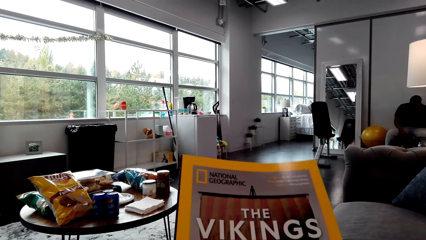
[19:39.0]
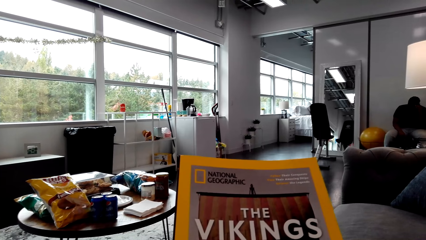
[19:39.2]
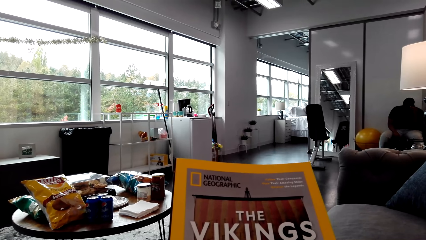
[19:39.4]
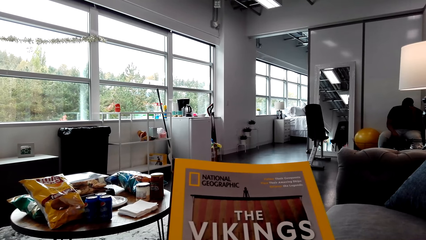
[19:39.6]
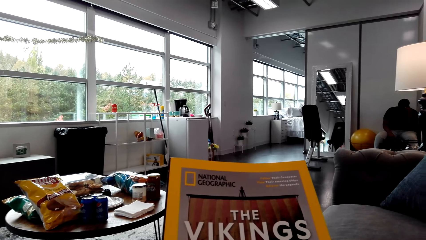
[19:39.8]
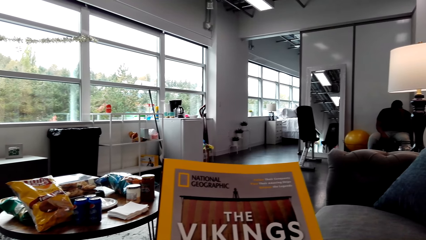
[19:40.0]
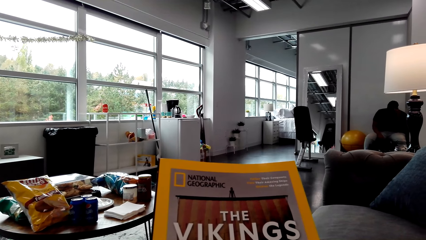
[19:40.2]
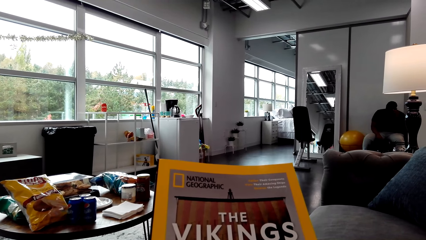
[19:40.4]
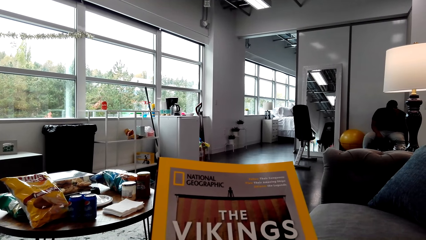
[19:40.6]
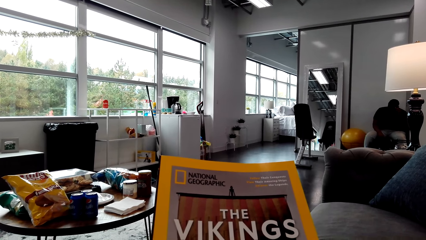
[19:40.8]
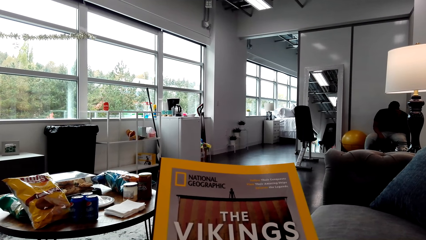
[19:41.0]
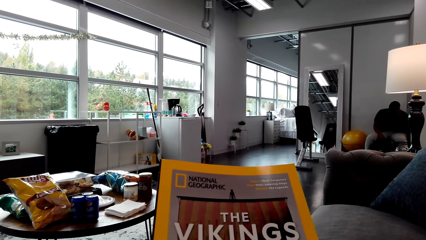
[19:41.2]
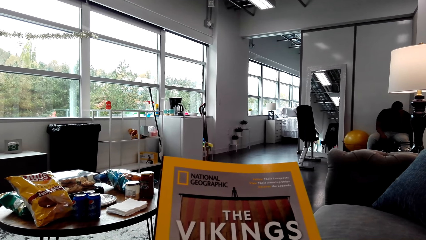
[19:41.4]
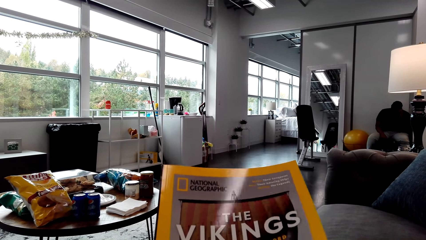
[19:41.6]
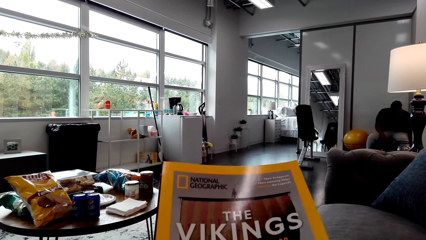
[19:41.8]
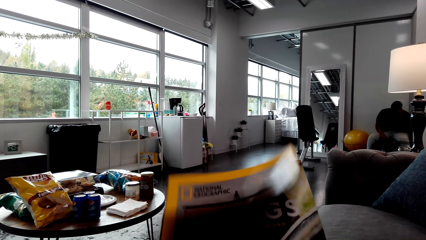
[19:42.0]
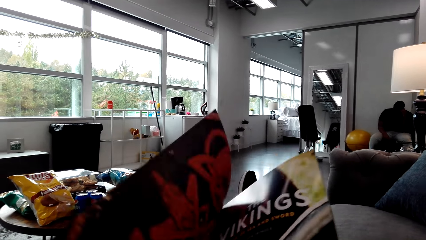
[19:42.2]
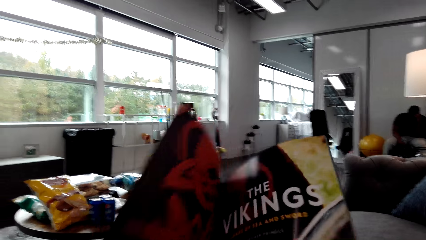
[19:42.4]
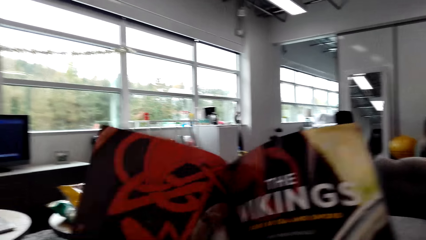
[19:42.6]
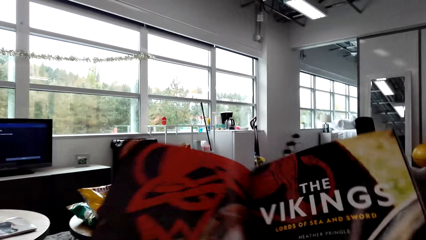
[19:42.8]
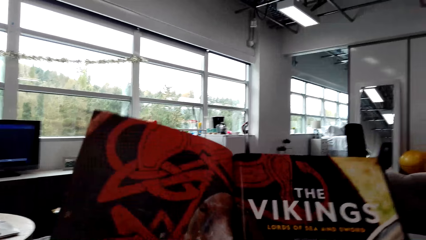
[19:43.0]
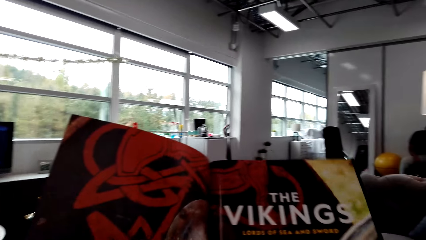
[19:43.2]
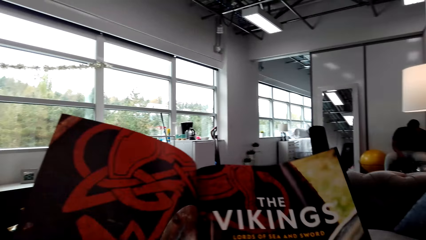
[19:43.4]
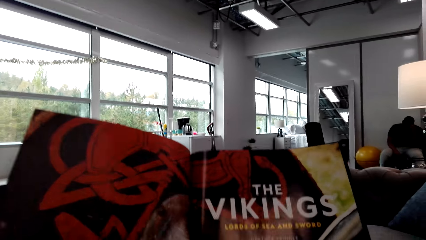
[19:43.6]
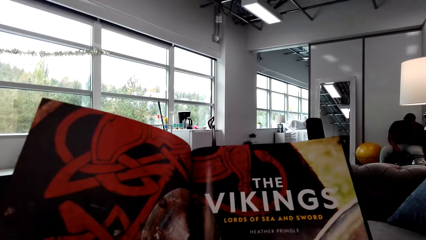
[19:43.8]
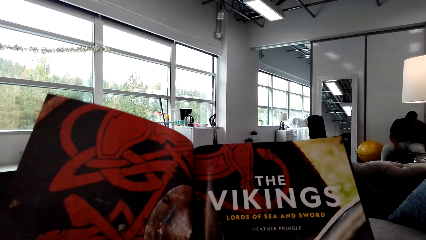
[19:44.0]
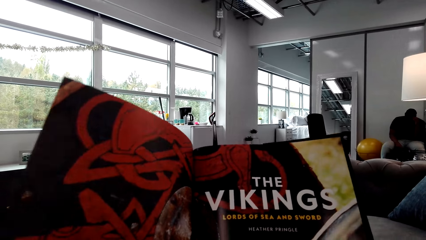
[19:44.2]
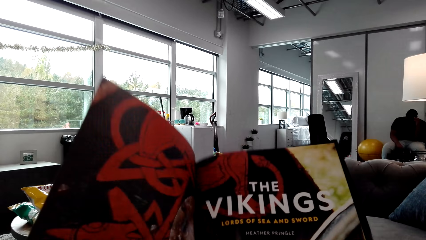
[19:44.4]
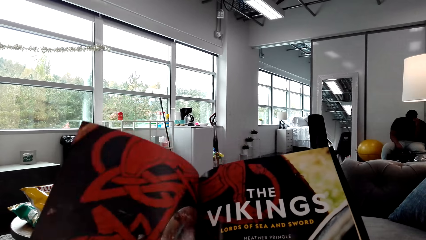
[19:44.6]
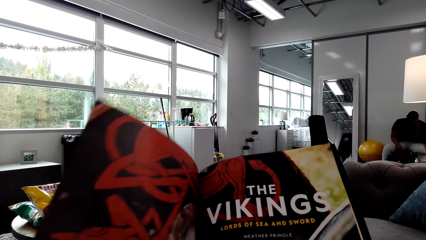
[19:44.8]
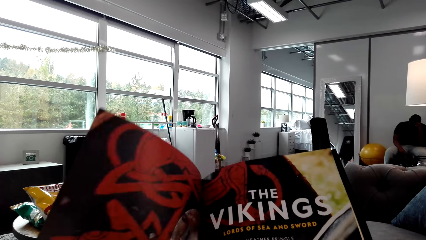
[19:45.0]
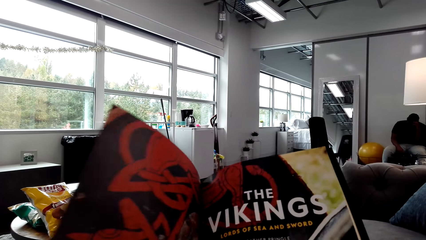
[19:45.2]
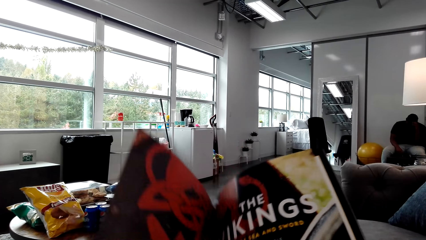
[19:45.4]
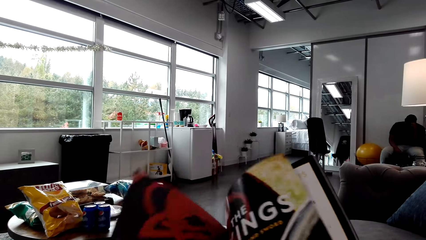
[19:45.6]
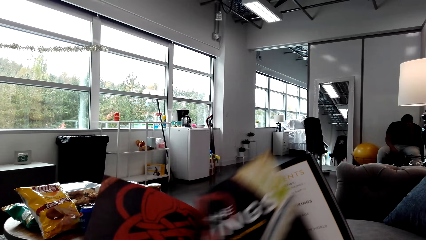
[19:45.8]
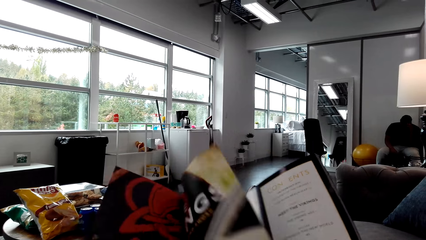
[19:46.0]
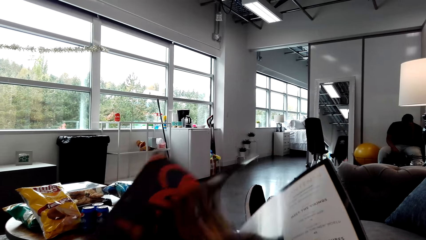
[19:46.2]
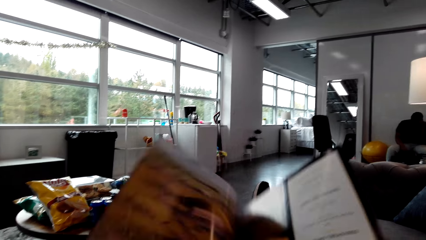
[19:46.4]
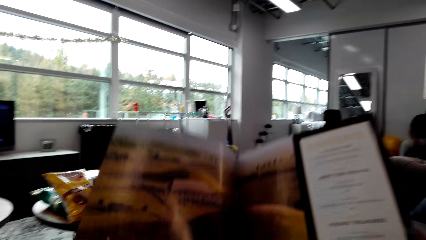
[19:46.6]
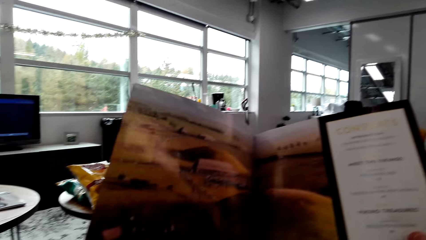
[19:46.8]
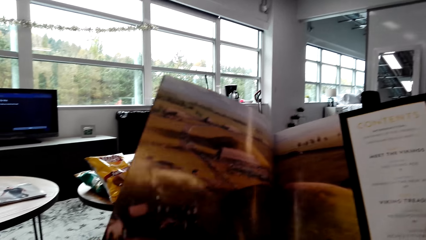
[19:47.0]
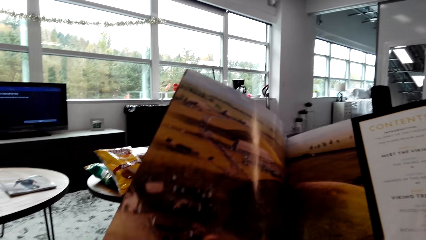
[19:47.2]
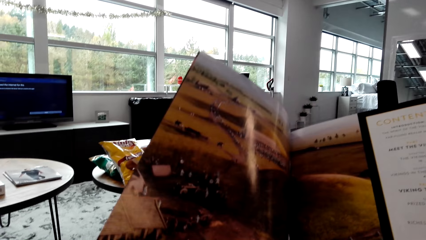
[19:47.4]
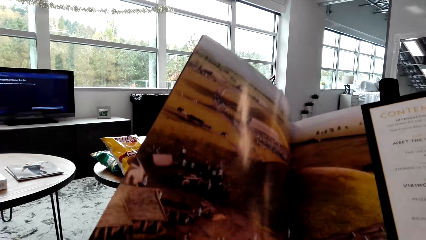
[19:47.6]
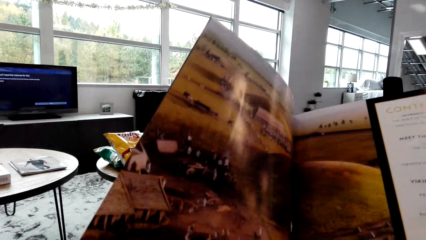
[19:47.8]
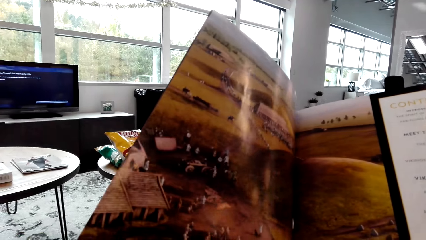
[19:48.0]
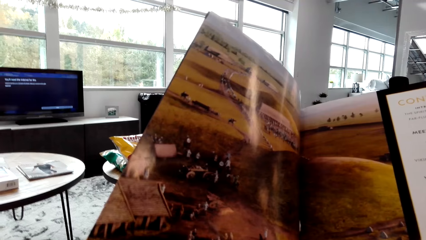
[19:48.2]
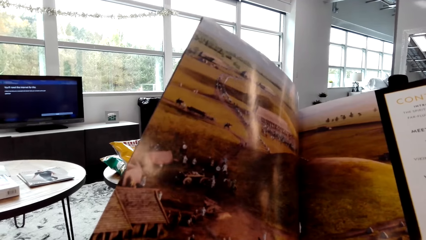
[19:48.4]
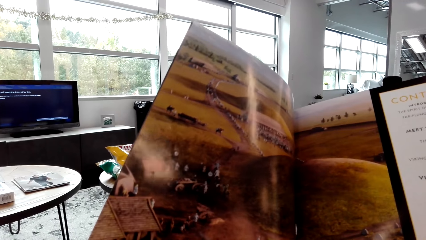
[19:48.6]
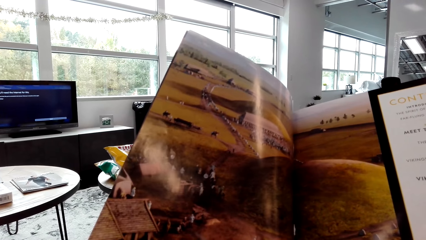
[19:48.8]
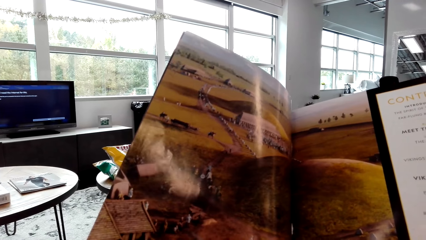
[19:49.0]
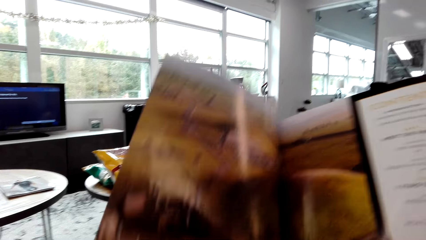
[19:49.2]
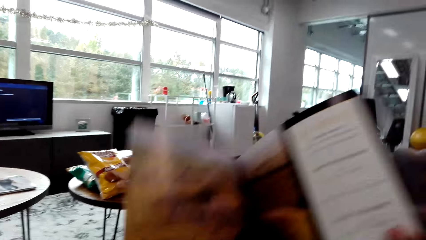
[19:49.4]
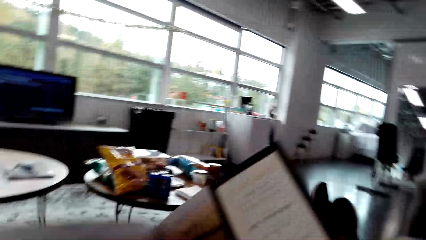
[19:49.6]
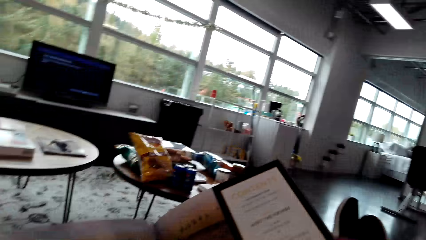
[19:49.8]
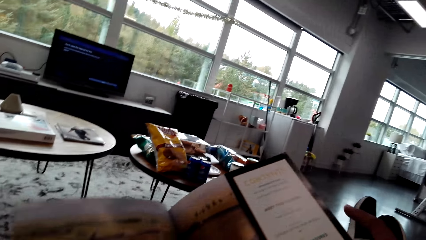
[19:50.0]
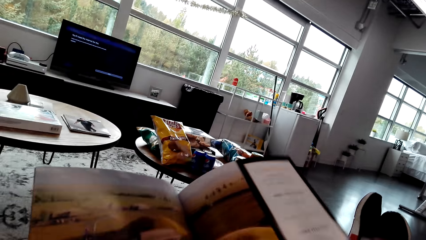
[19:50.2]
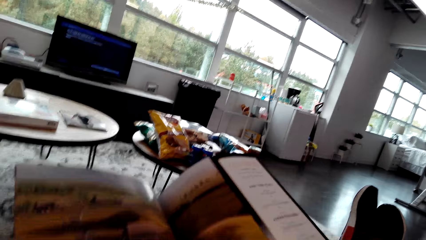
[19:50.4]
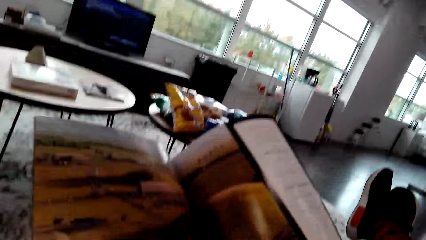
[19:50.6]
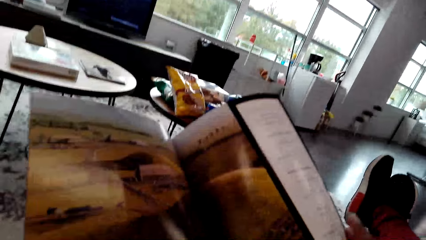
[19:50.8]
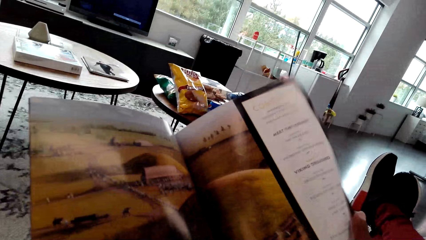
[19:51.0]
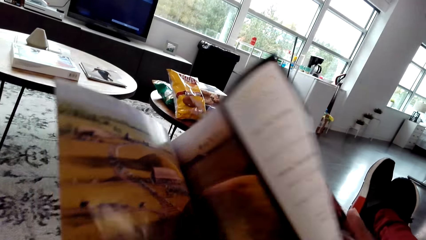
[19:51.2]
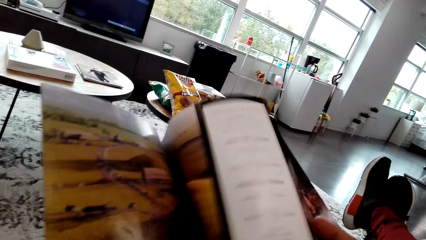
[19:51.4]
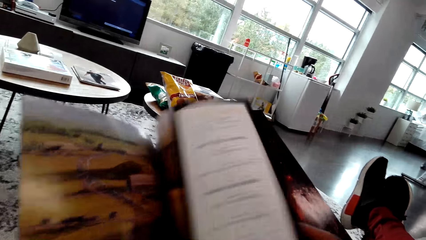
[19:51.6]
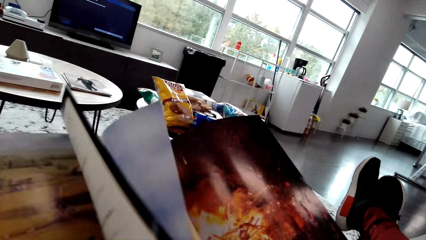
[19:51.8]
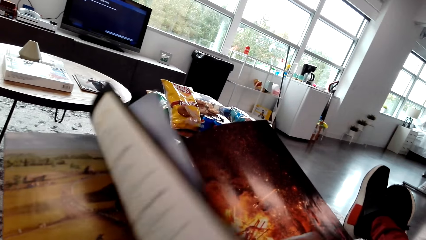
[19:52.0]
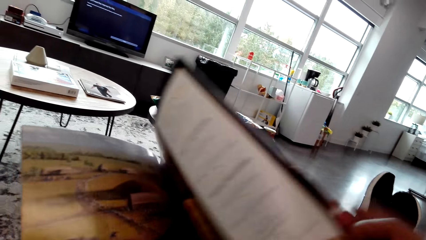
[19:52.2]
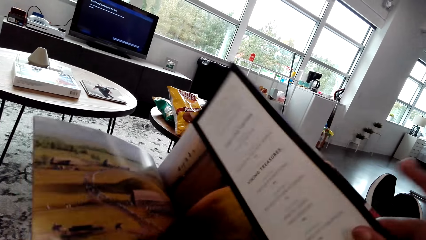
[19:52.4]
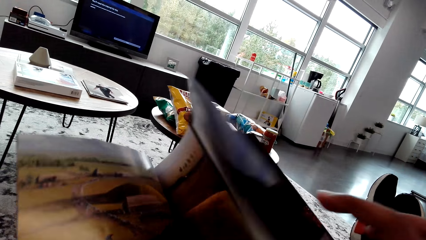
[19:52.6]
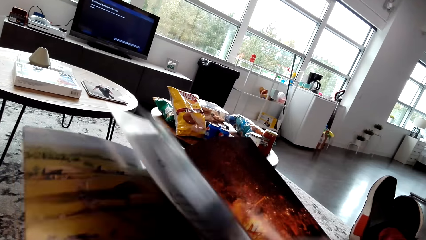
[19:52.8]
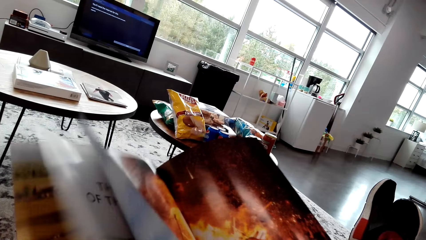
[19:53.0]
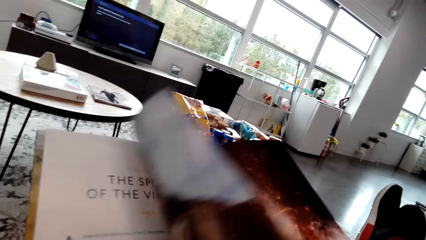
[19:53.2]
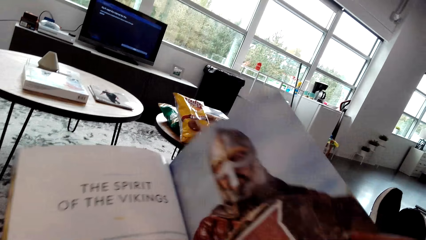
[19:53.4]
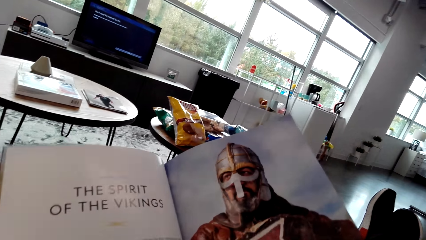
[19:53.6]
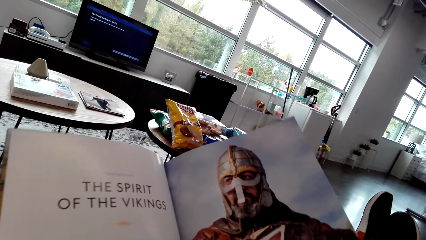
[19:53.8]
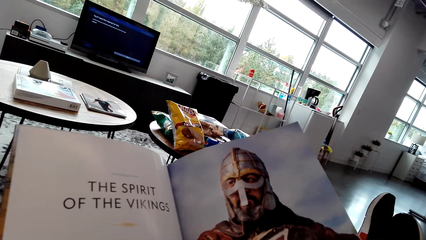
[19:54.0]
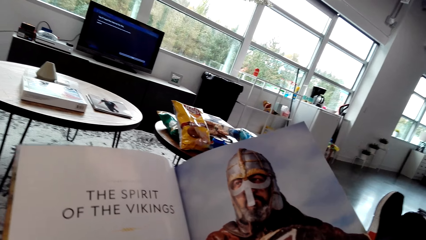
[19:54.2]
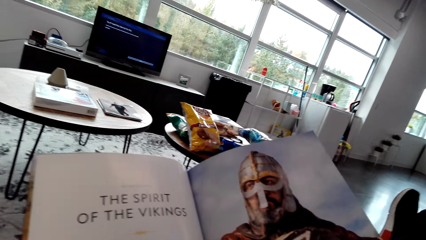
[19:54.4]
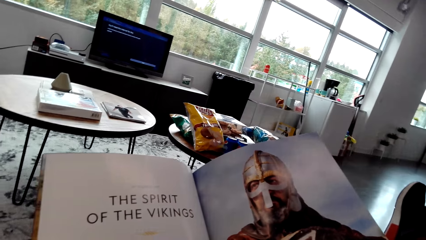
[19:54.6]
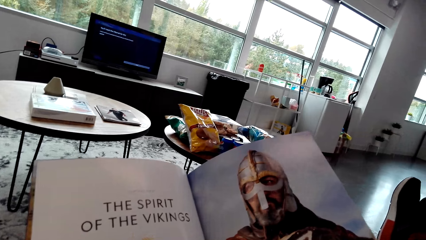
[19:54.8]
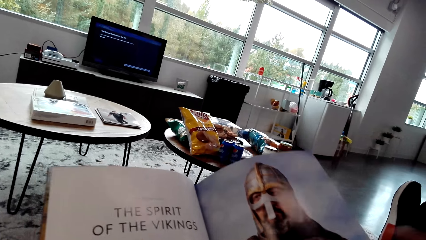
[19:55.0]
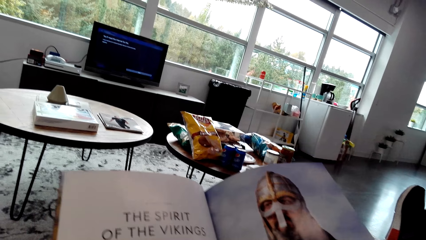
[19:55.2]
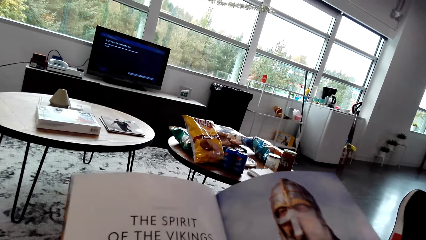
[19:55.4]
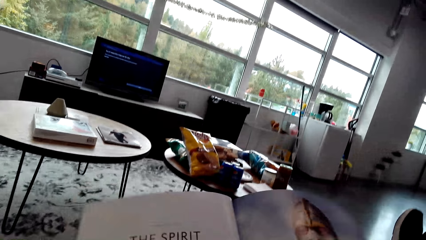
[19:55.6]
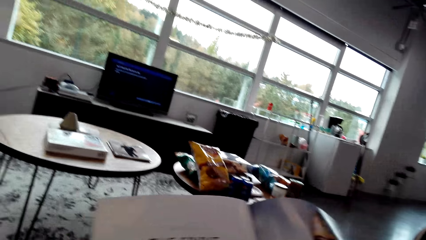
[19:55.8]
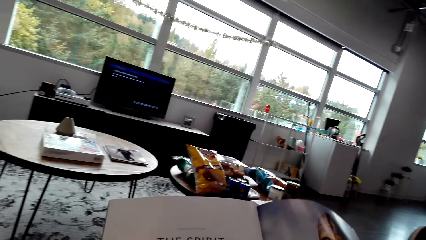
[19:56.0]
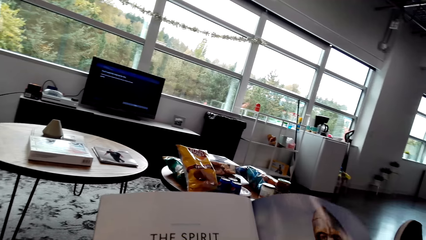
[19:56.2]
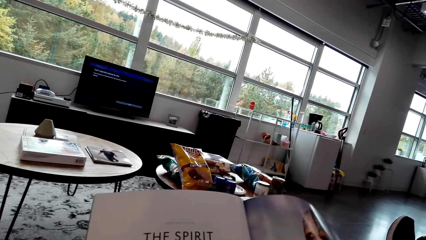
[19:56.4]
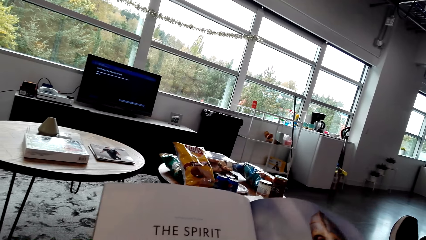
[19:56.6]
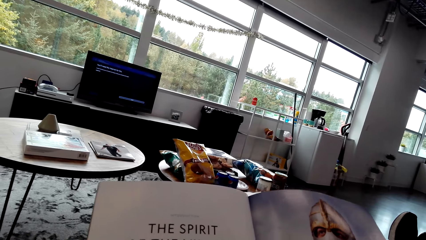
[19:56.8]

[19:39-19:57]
The camera wearer turns a page on the magazine. They stare at the magazine. They turn a page on the magazine. They stare at the magazine. They turn a page on the magazine. They stare at the magazine.
